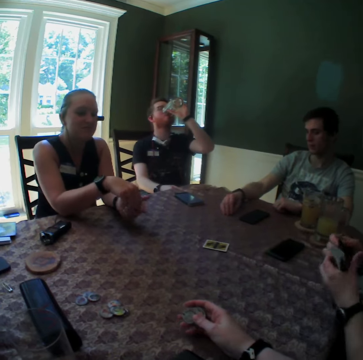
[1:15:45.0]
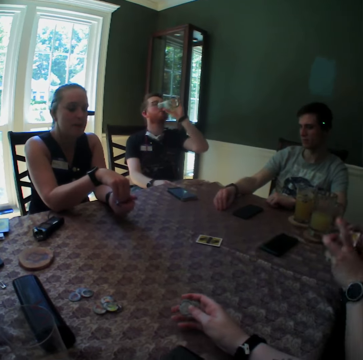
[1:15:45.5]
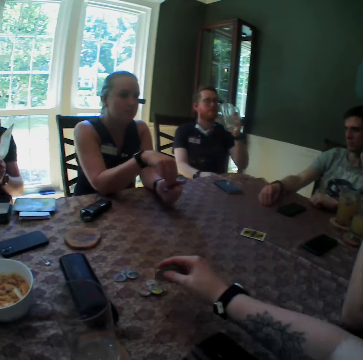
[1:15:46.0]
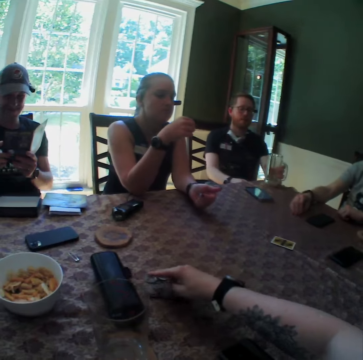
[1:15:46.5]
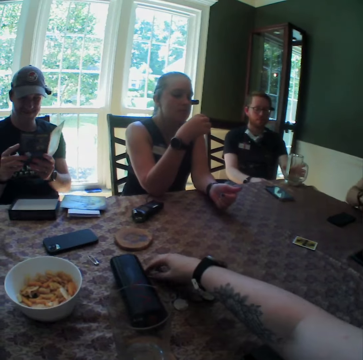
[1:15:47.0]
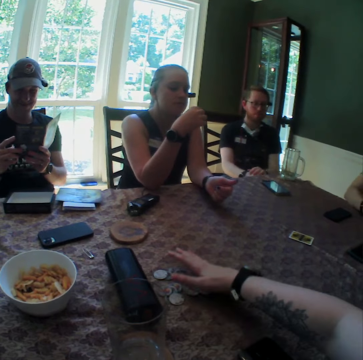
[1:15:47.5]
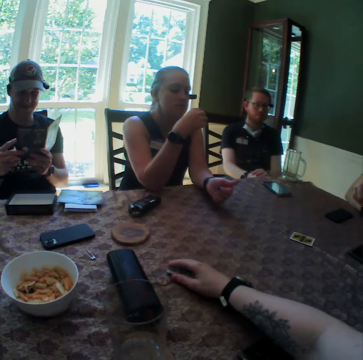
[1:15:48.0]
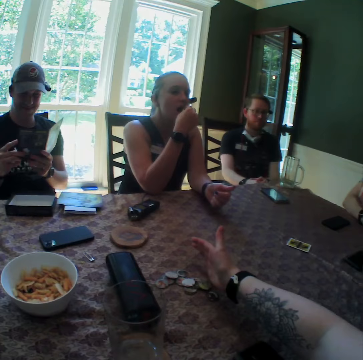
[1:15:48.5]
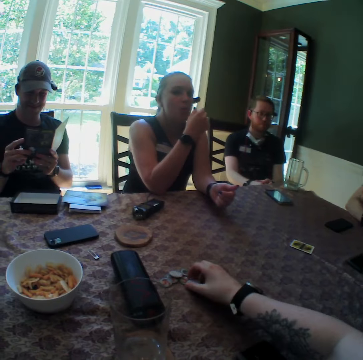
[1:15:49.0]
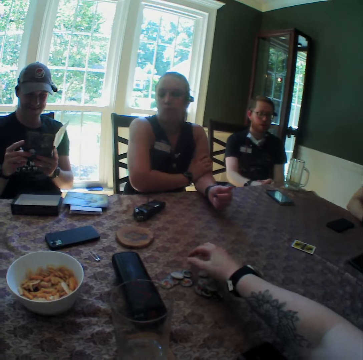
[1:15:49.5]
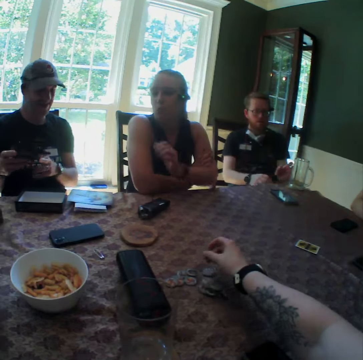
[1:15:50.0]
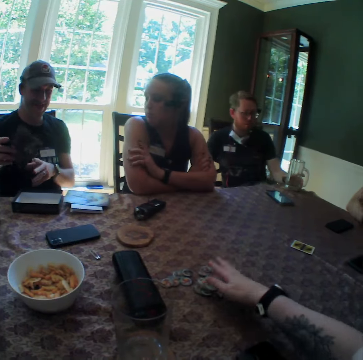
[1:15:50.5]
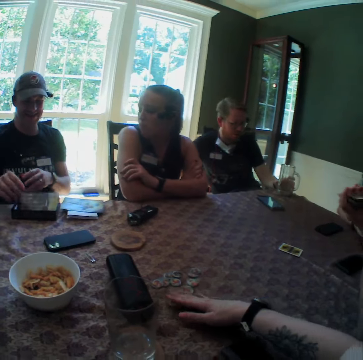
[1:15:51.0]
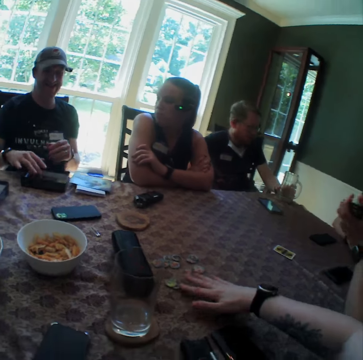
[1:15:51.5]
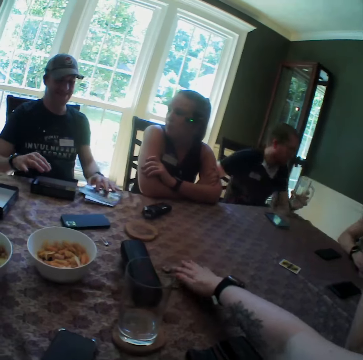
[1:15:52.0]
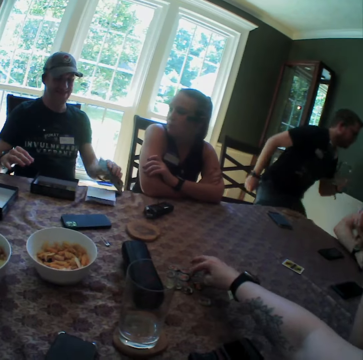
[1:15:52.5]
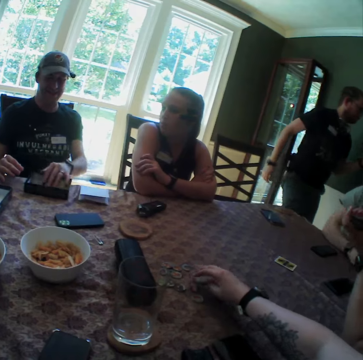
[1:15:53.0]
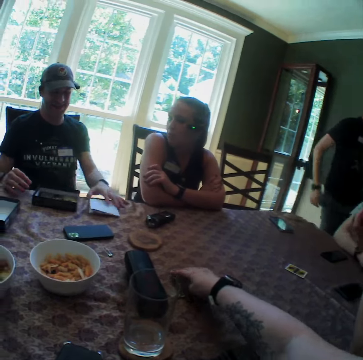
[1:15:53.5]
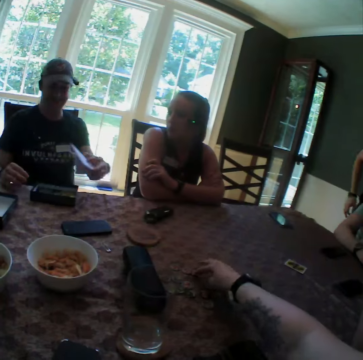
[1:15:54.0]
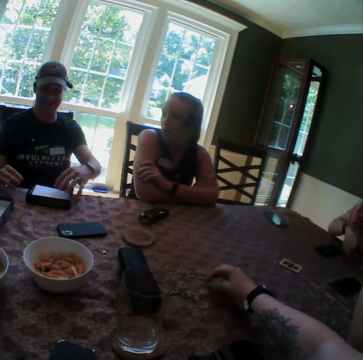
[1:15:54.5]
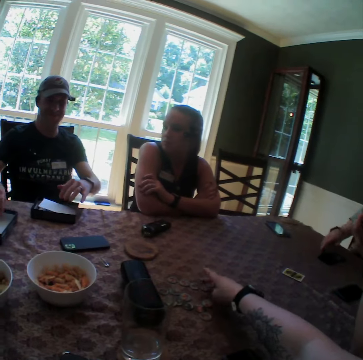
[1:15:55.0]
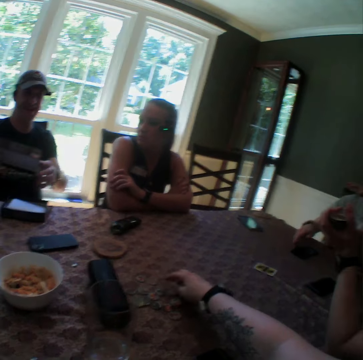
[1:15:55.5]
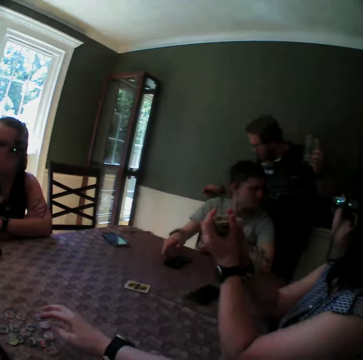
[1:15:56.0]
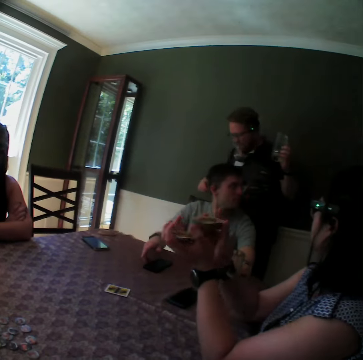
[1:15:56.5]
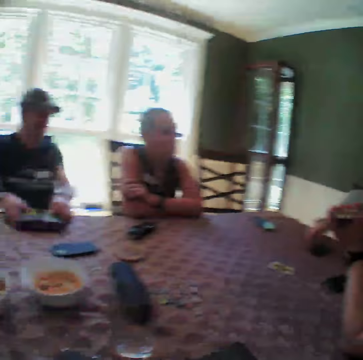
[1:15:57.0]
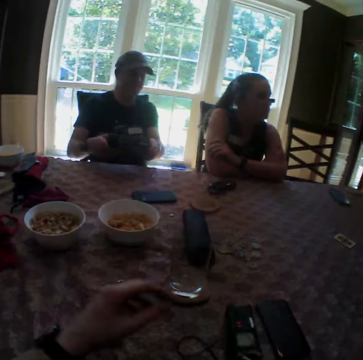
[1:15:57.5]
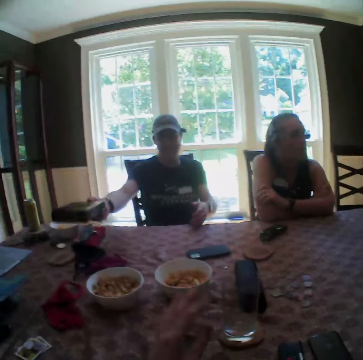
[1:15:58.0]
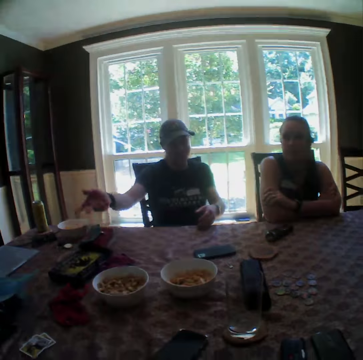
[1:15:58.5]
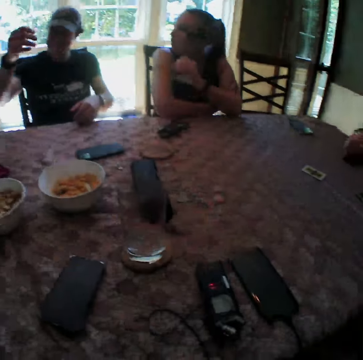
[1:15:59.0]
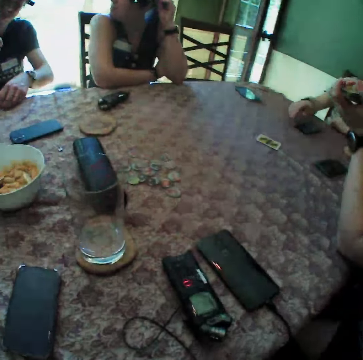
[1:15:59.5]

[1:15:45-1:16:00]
A woman drops the card on the table with her left hand. The camera wearer drops the coin or role token in his right hand on the table. A man places the glass in his left hand on the table. Another man places his right hand on the table. The camera wearer arranges the coins on the table with his right hand. A third man closes the pamphlet in his hands and puts the pamphlet in his right hand in the box on the table. The first man picks the glass on the table with his right hand. The third man puts the manual on the table and picks the paper on the table with his left hand. The first man leaves his seat with the glass cup in his right hand. The camera wearer moves the role tokens. The third man puts the paper in his left hand in the box on the table, picks the paper on the table with his left hand, puts the paper in his left hand in the box on the table, picks the box on the table with both hands and drops the box in his right hand on the table.

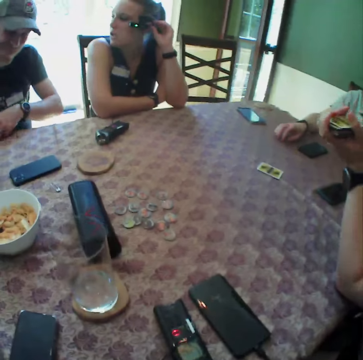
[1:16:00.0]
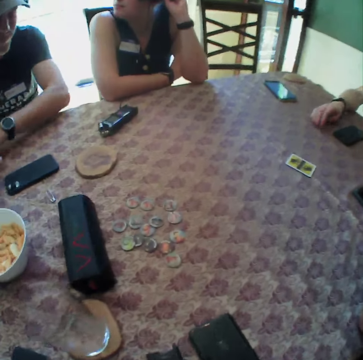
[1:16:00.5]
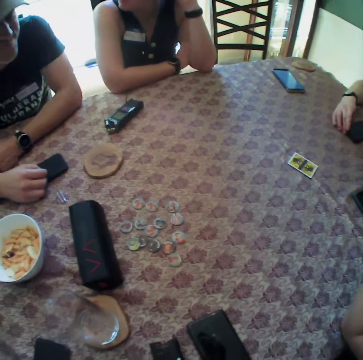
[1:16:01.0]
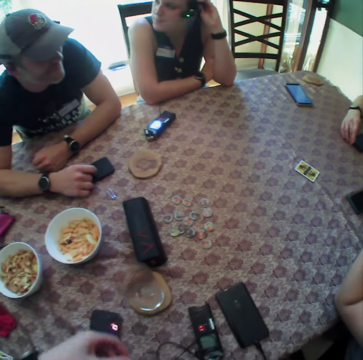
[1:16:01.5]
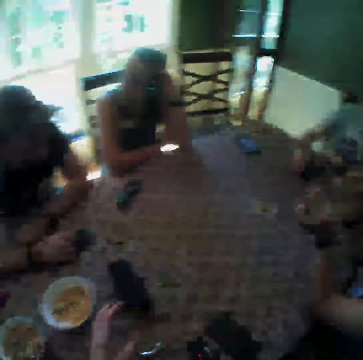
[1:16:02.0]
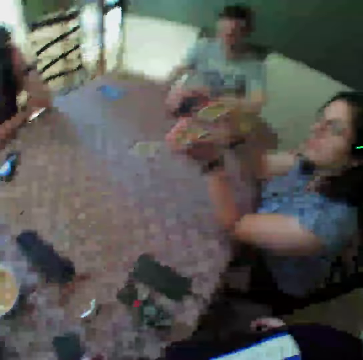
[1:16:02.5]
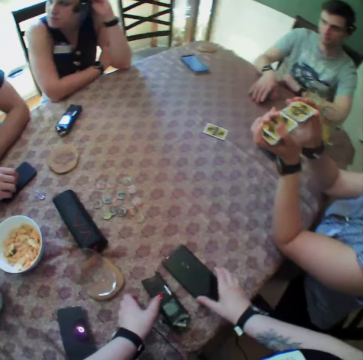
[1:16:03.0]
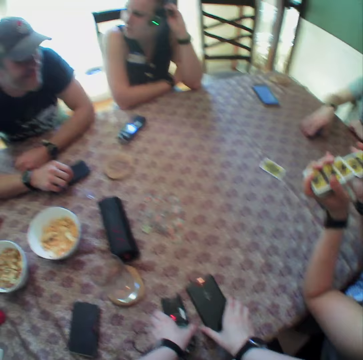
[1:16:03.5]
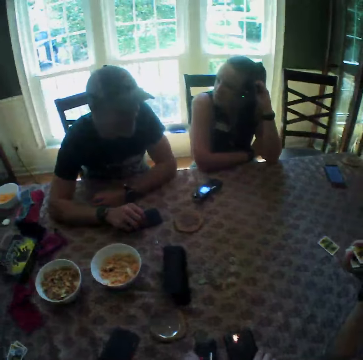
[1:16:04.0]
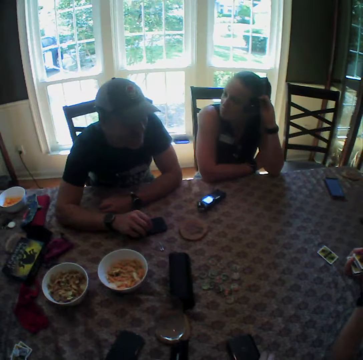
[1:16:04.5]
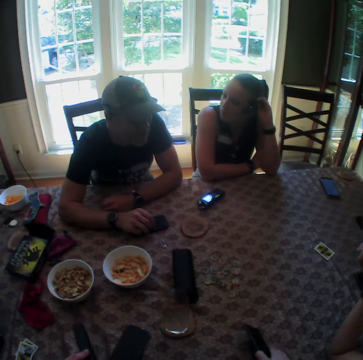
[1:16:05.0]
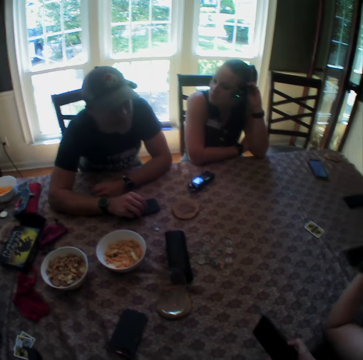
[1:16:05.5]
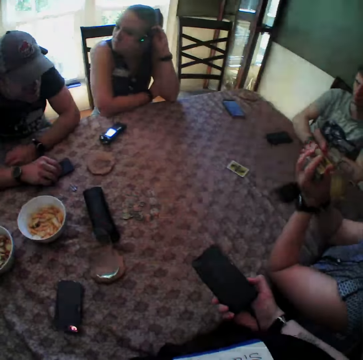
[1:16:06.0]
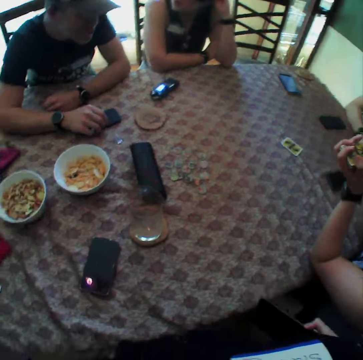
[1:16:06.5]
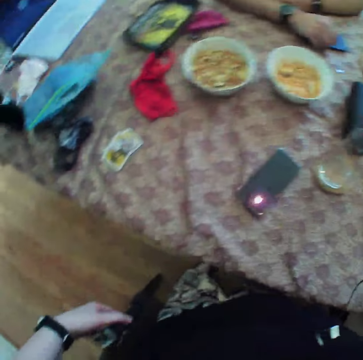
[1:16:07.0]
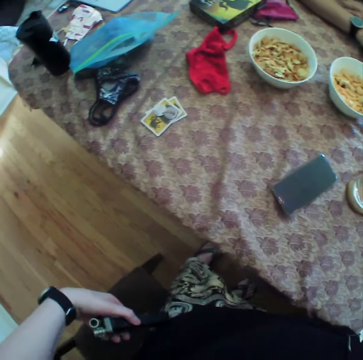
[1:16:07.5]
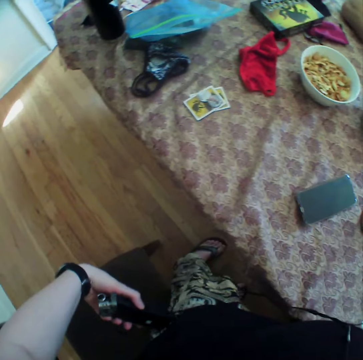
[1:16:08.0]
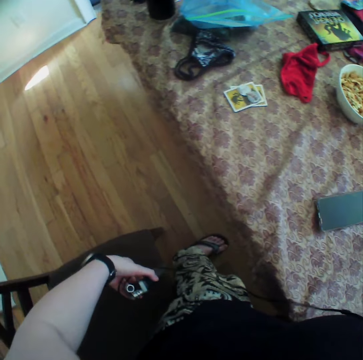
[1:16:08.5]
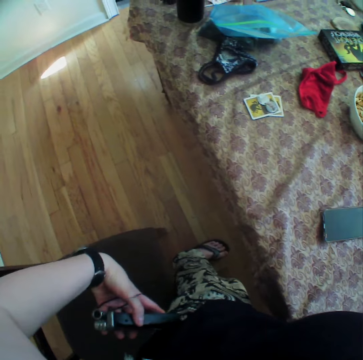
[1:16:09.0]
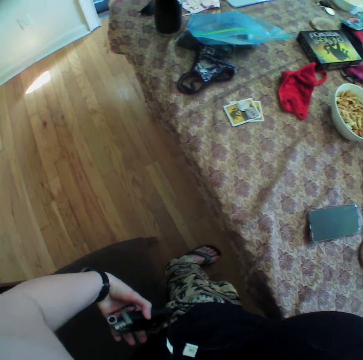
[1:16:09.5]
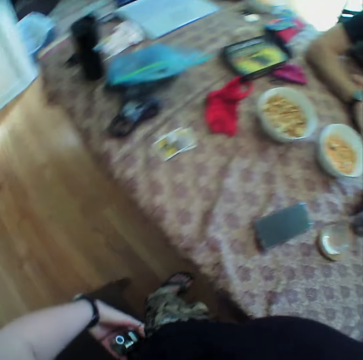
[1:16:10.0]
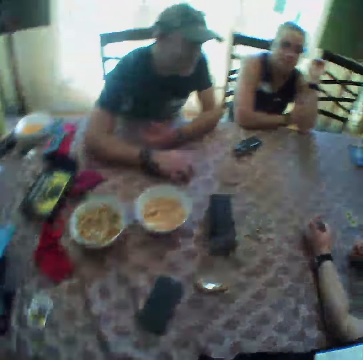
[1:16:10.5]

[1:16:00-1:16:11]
A woman shuffles the cards in her hands. A man places his right hand on the phone on the table. Another man moves the phone on the table with his right hand. The camera wearer picks up the phone on the table with his left hand. He picks up the recorder on the table with his left hand. He puts the recorder in his left hand into his pocket.

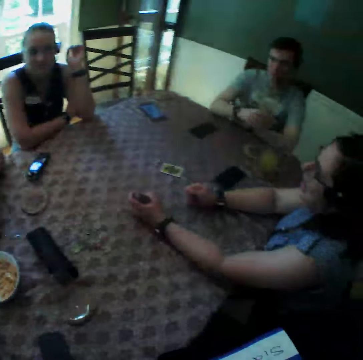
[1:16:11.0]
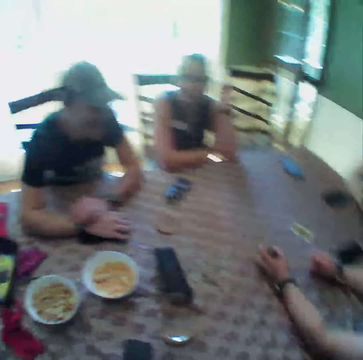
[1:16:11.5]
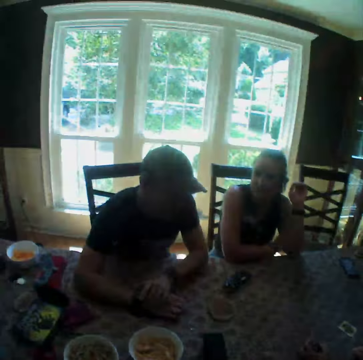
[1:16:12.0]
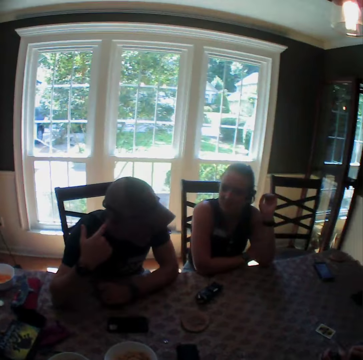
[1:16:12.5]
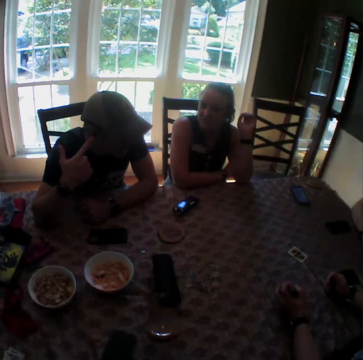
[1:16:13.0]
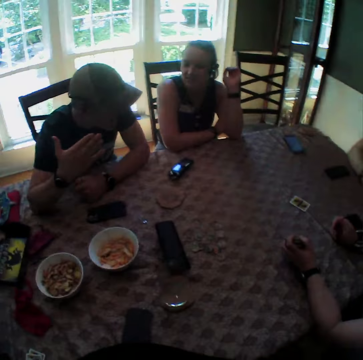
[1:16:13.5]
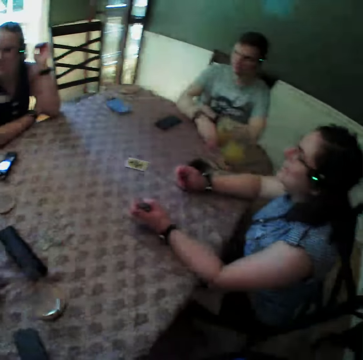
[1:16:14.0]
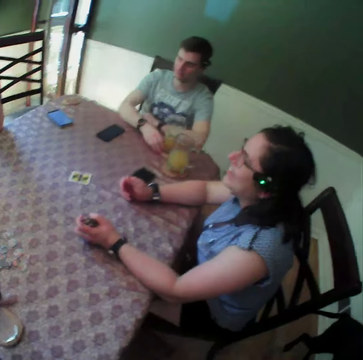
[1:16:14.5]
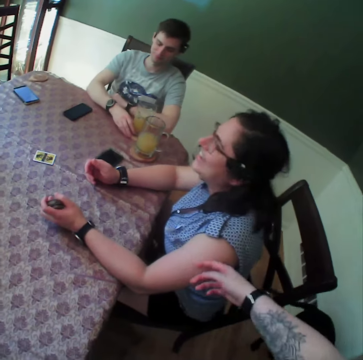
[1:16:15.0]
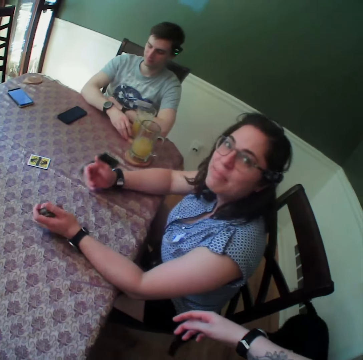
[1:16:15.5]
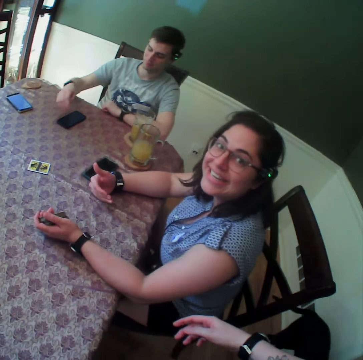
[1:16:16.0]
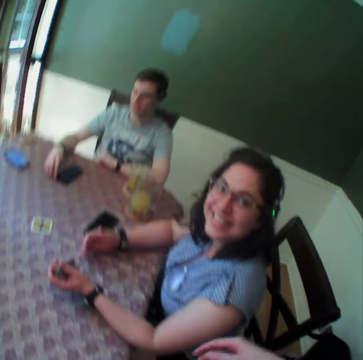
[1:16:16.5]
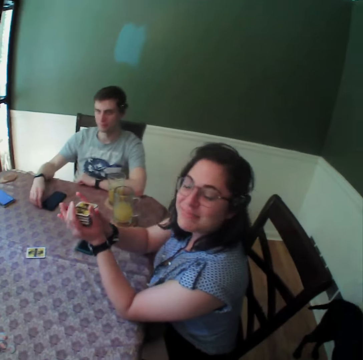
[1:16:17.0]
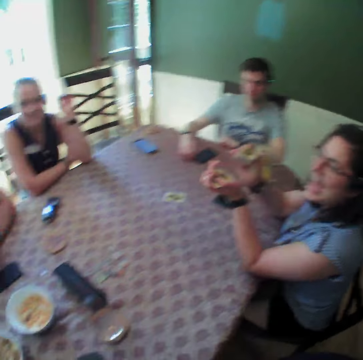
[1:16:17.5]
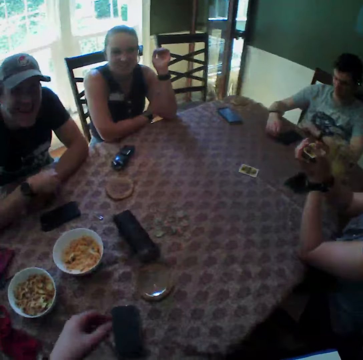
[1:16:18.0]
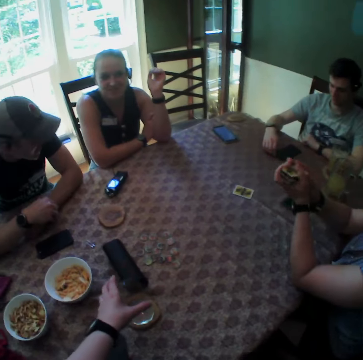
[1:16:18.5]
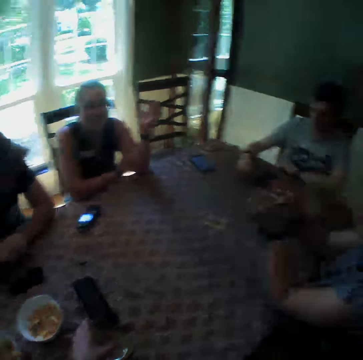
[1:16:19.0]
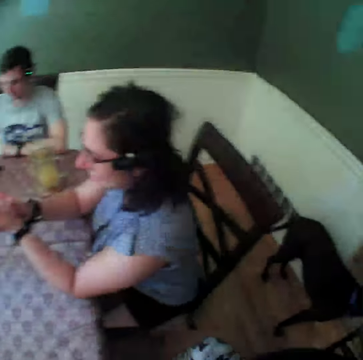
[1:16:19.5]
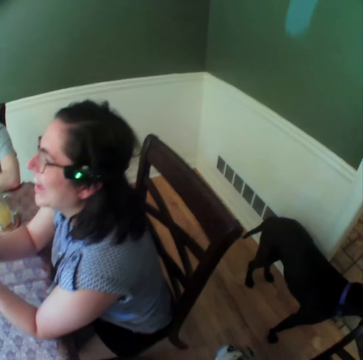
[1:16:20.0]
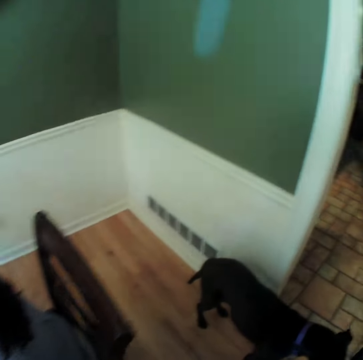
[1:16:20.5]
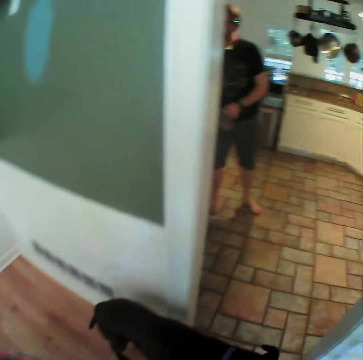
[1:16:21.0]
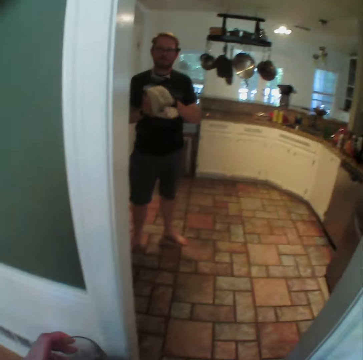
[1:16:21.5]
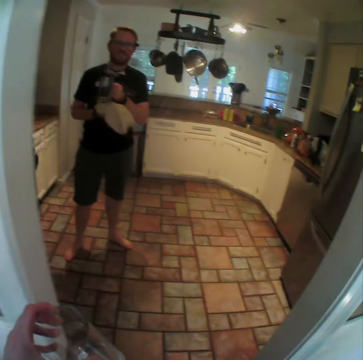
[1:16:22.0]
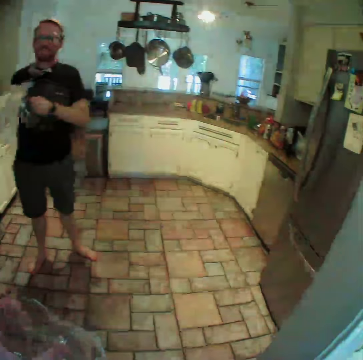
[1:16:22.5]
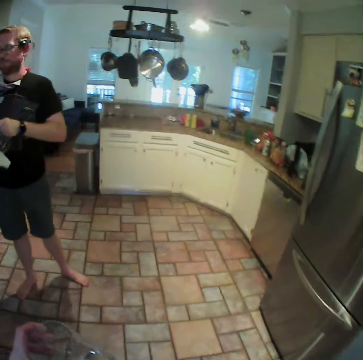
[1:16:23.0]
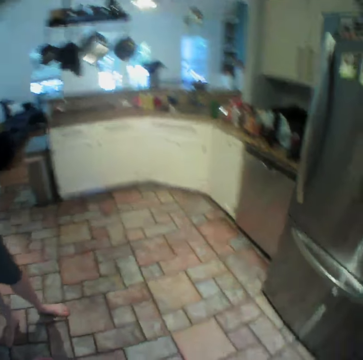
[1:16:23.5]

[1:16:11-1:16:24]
A man removes his hands from the table and gestures with his right hand. A dog wags its tail. The camera wearer taps the arm of a woman with his left hand. He makes a gesture. The woman makes a gesture and shuffles the cards in her hands. The camera wearer picks up a glass from the table with his left hand. He walks towards another room. Another man wipes his hands with a towel.
